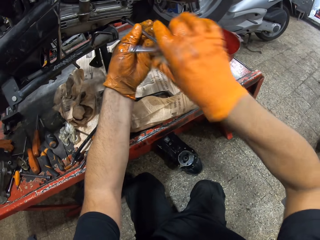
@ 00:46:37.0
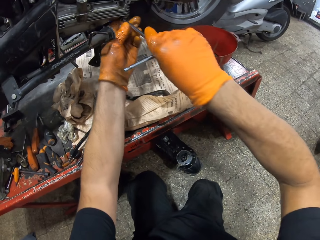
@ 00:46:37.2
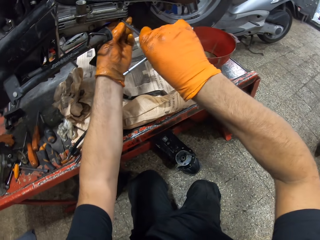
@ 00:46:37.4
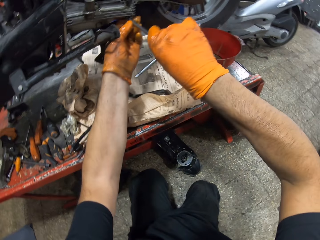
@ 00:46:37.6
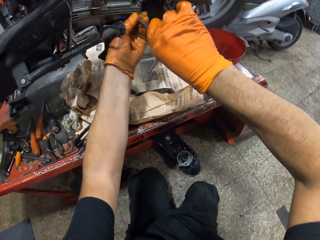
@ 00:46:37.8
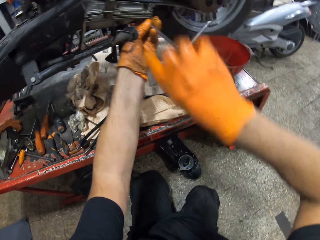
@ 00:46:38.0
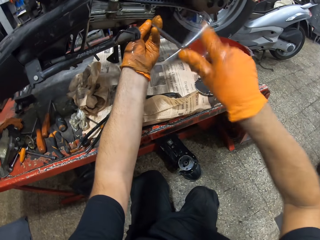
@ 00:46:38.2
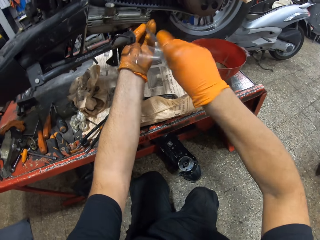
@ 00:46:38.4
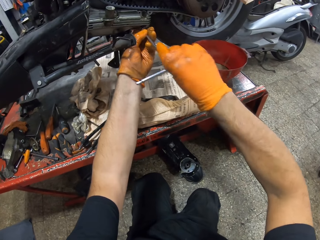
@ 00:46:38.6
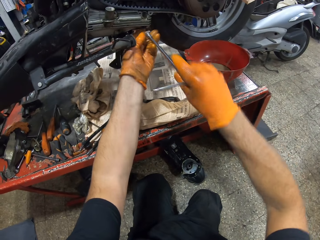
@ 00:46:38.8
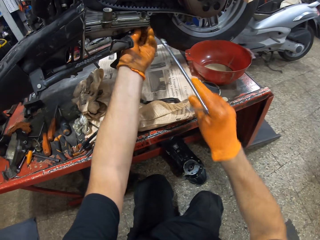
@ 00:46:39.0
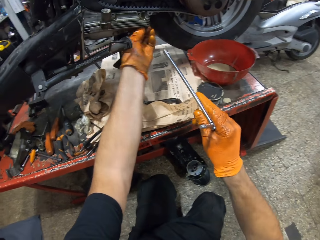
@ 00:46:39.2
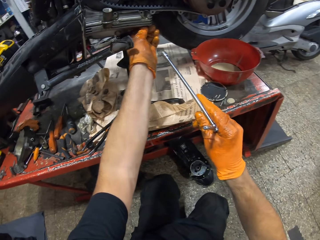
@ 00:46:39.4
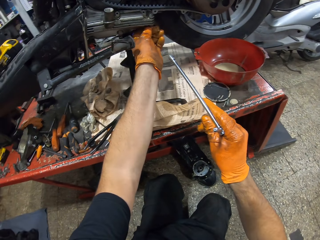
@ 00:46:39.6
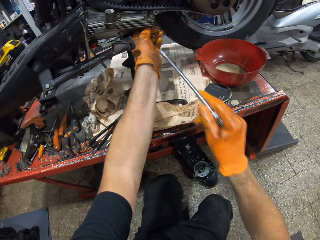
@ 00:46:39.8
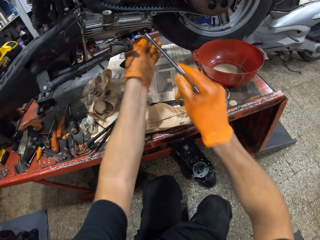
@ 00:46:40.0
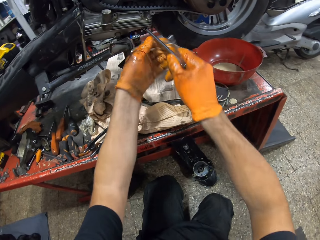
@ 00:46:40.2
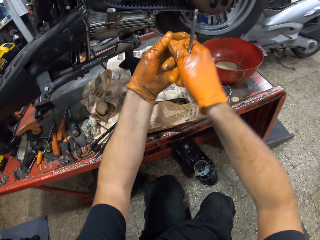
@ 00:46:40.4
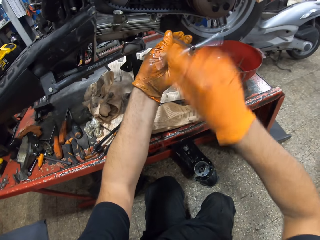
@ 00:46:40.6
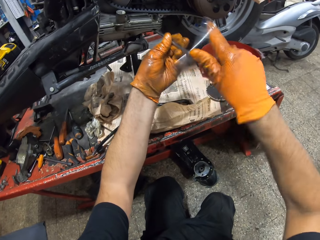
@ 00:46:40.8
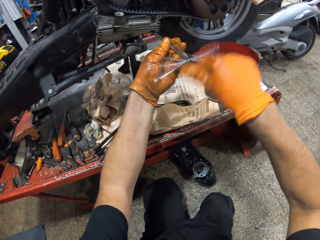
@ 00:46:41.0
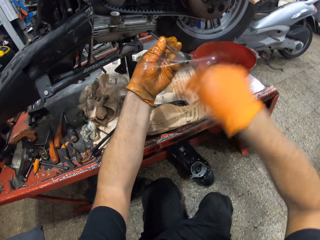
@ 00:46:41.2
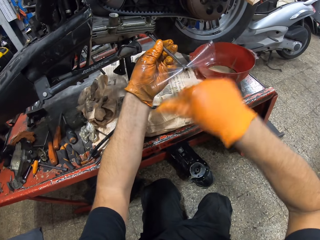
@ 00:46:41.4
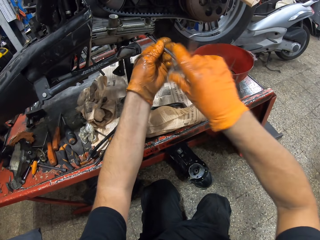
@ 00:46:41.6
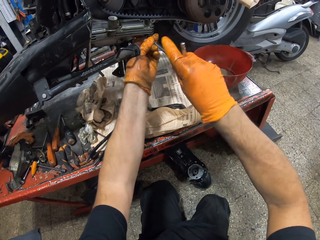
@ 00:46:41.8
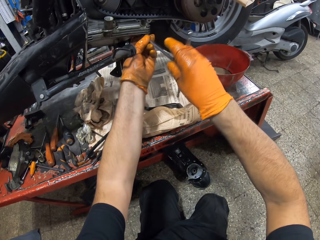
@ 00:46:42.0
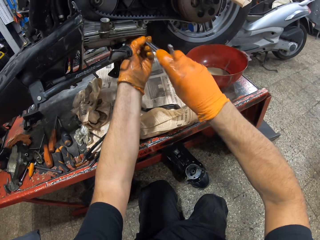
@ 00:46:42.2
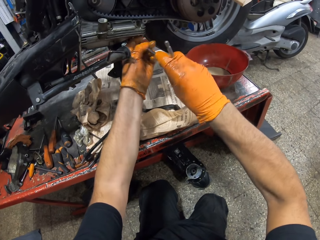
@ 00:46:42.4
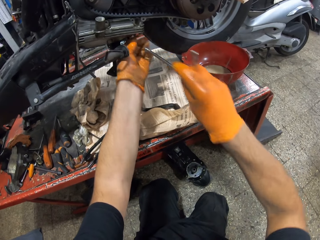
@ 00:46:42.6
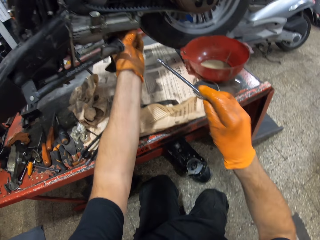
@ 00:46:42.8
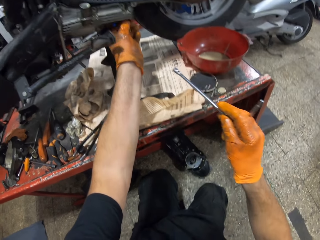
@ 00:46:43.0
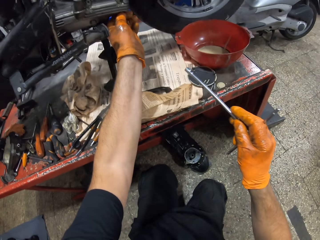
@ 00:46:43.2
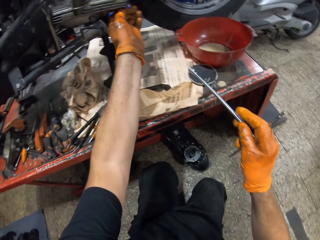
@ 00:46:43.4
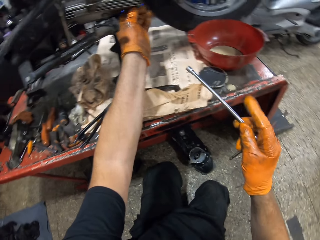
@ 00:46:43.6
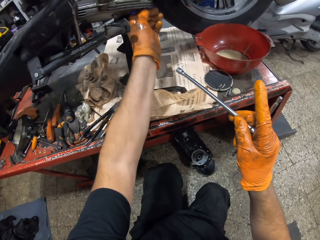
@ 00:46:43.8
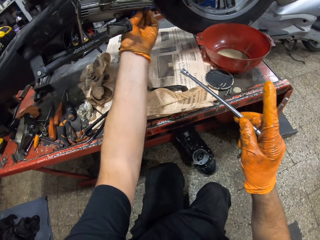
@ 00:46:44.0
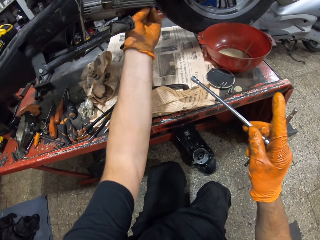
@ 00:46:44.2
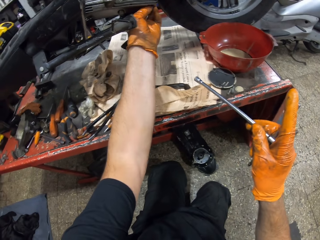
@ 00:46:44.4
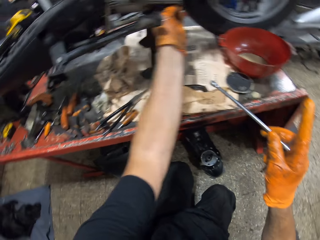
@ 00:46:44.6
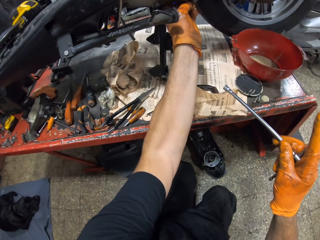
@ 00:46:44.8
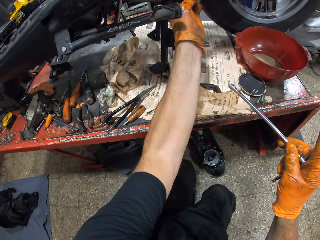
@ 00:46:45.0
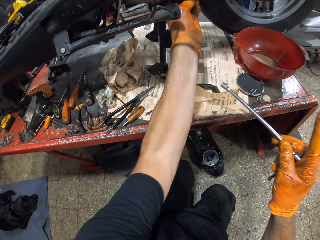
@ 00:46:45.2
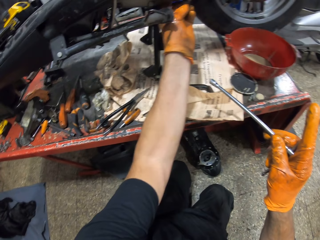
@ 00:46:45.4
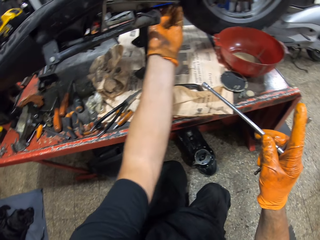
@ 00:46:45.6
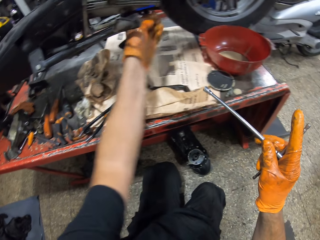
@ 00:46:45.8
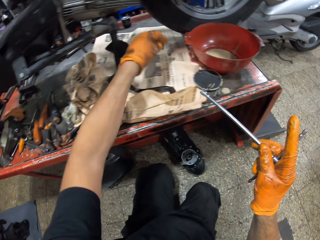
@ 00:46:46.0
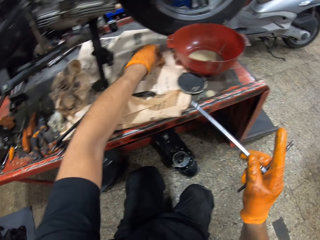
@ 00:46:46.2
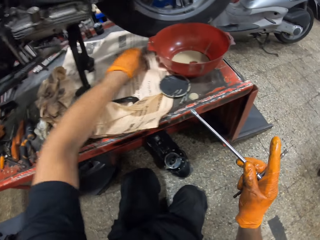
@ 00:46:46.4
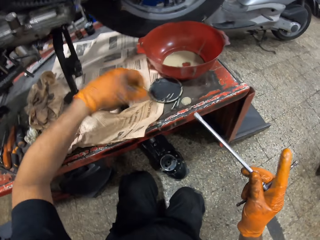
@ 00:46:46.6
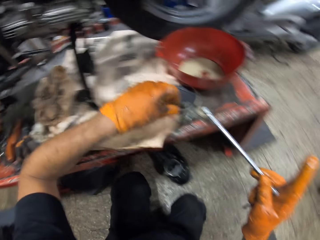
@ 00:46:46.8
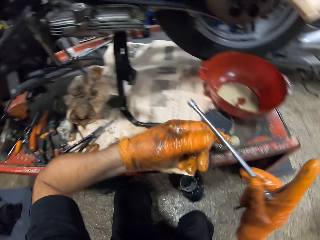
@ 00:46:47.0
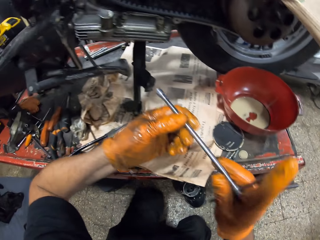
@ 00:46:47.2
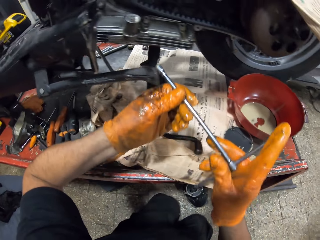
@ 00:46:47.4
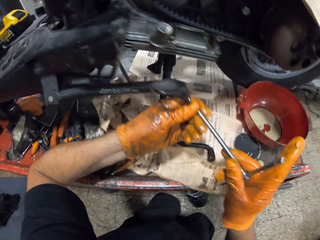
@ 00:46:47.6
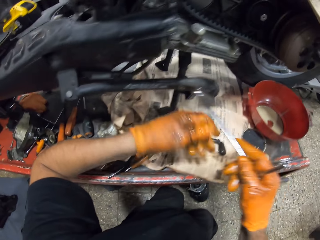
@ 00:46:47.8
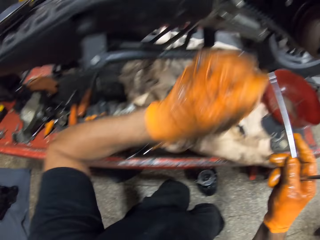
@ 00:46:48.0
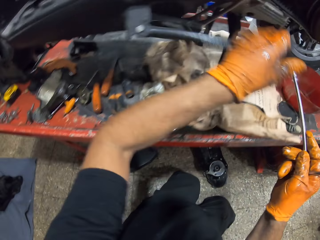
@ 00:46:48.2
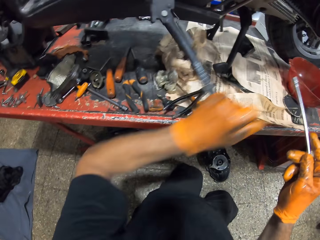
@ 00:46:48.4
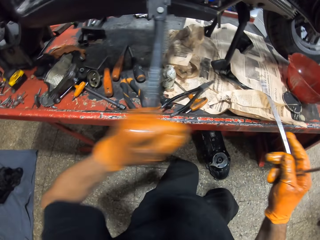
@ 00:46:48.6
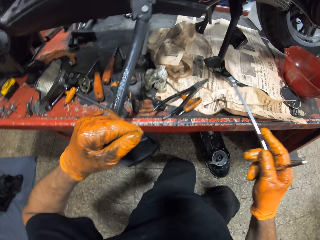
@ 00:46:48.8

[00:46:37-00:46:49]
The camera wearer touches the bolt in the scooter with his gloved left hand. He loosens the bolt on the scooter with the T bar in both gloved hands. He removes the bolt on the scooter with his gloved left hand. He touches the bolt. He drops the bolt in his gloved left hand on the workshop lift table.

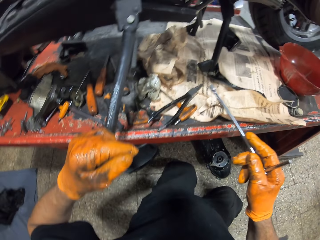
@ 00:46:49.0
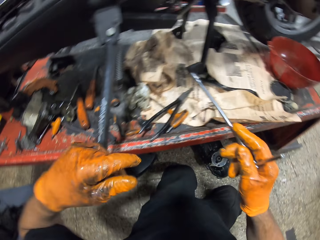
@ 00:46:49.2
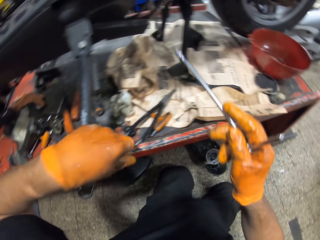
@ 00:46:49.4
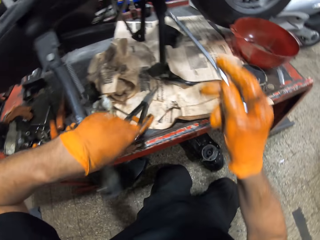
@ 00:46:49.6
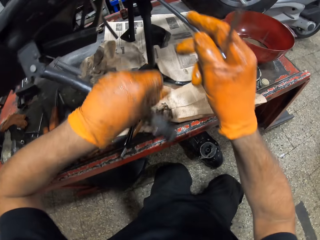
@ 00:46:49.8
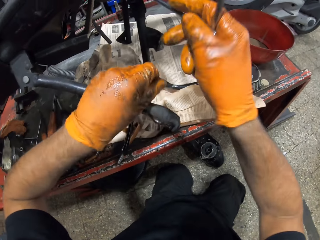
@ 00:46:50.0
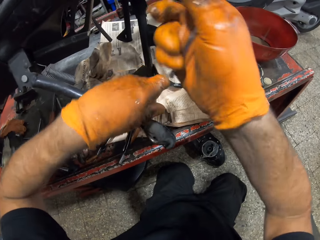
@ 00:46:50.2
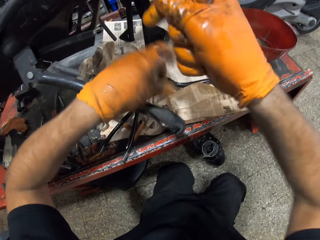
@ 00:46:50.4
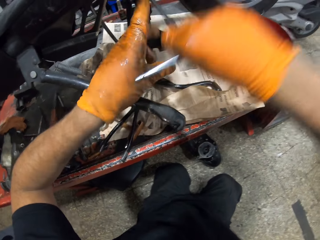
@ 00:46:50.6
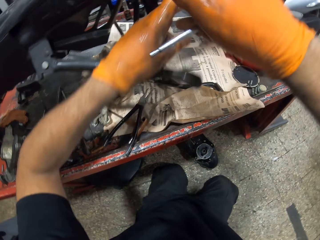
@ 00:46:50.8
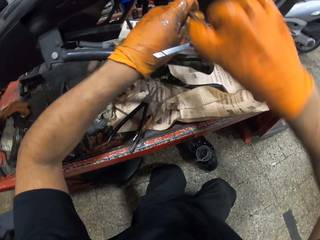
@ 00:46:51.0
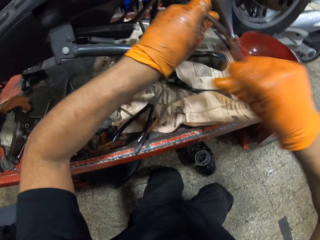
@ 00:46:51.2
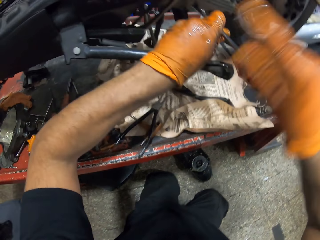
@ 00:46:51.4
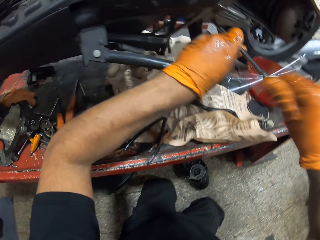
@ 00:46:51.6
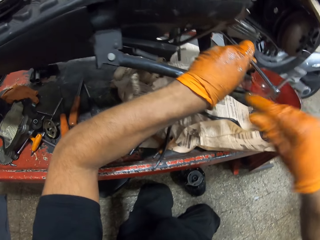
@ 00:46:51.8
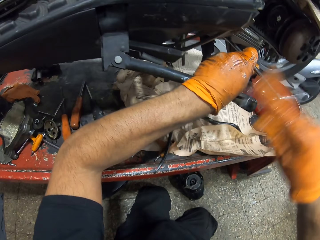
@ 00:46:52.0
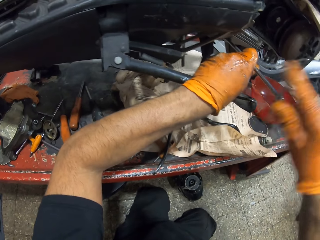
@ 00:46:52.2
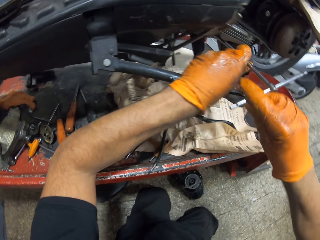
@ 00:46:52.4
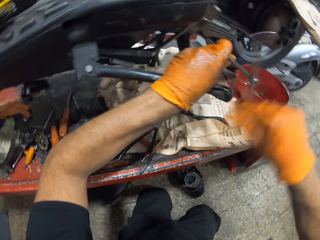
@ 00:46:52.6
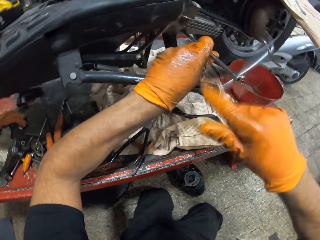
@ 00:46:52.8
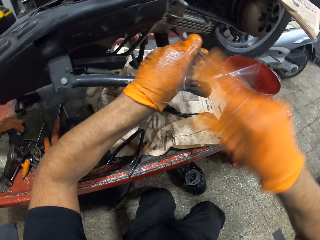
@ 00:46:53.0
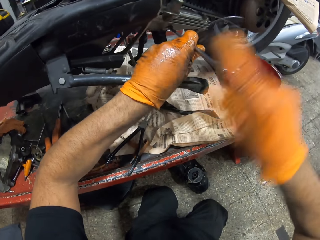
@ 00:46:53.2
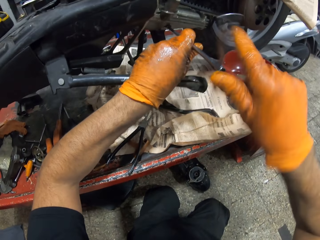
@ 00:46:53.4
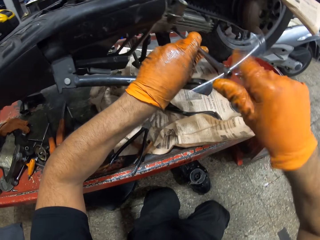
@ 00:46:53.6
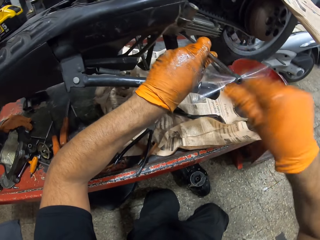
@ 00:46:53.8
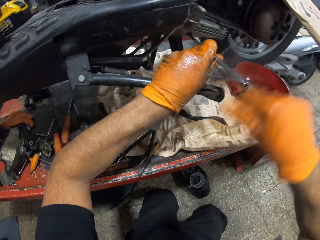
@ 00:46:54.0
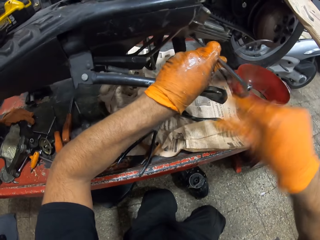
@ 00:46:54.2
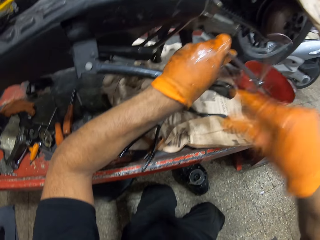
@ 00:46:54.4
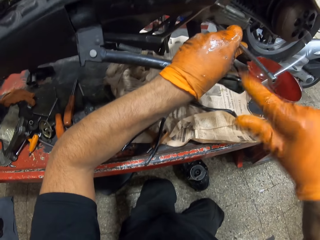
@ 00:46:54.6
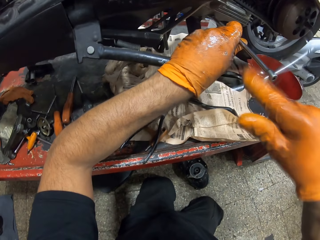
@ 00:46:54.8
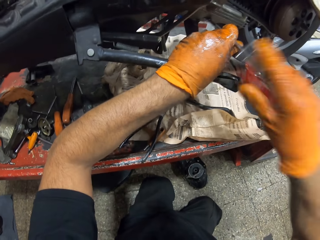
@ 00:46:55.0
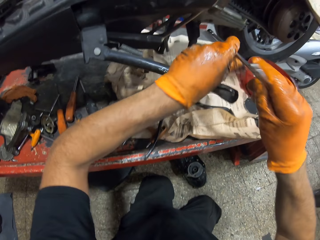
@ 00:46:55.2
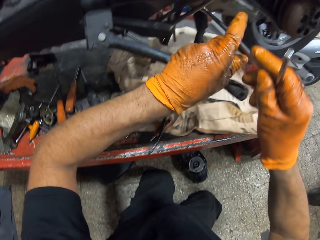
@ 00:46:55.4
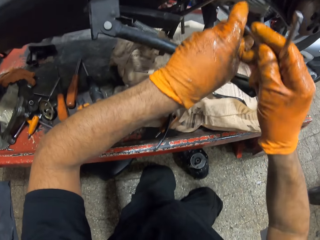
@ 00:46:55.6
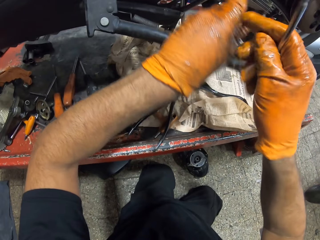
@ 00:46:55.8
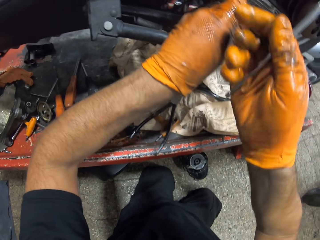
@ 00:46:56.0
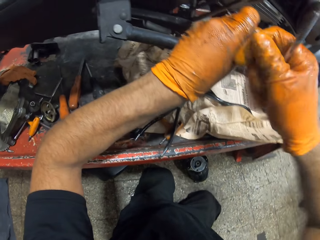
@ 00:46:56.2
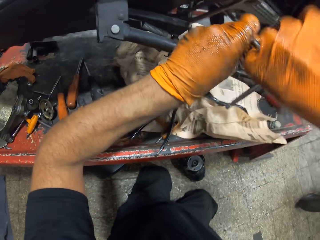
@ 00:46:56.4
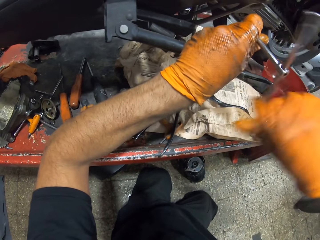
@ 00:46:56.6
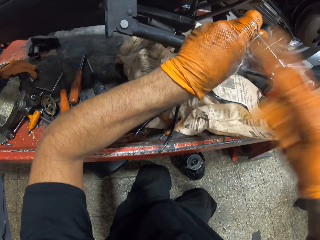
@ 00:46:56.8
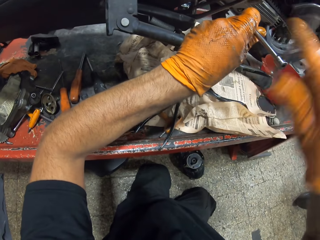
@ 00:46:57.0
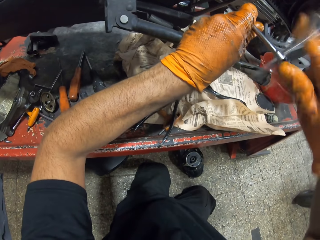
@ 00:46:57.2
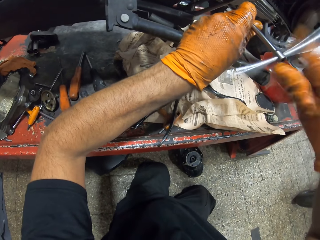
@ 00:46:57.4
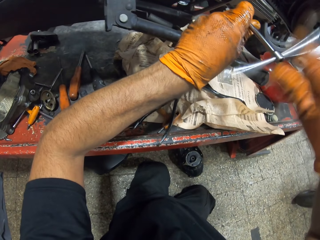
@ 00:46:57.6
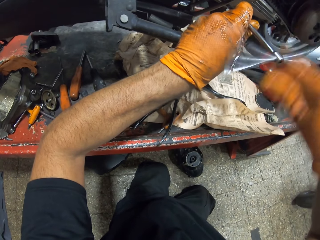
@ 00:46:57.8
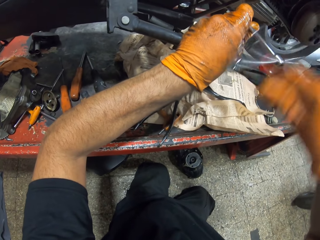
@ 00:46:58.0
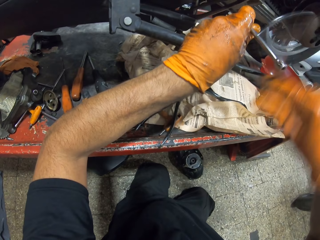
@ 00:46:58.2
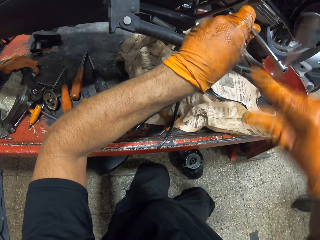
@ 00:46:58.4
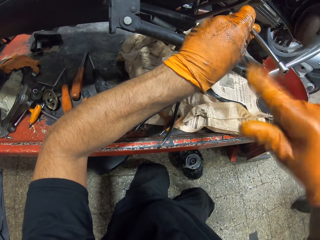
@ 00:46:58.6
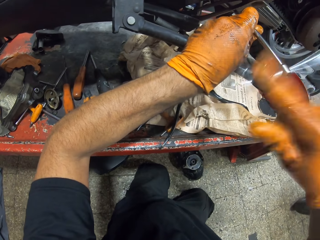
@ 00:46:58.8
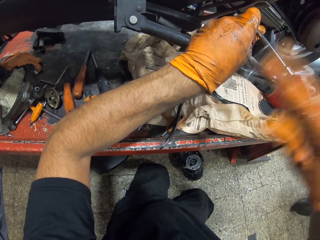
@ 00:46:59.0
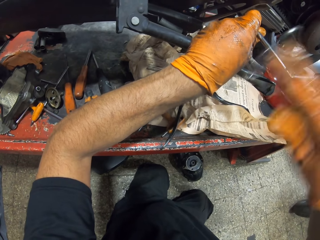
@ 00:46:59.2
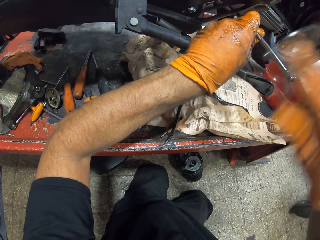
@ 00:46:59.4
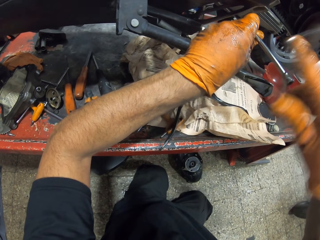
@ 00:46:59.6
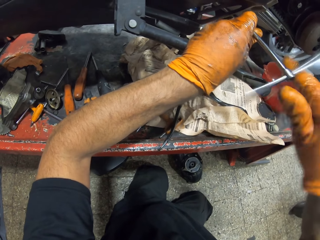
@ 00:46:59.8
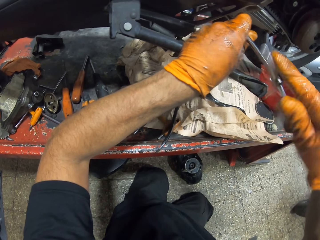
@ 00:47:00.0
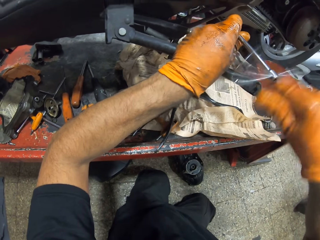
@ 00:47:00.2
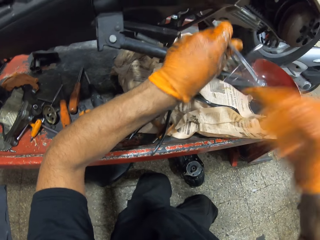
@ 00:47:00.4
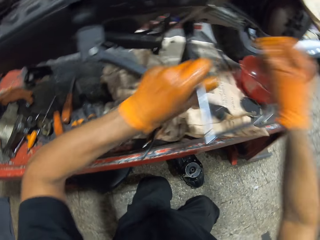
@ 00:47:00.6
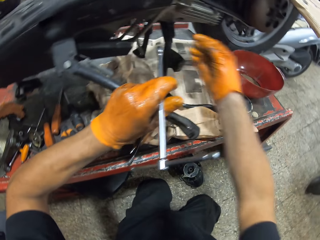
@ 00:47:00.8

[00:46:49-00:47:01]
The camera wearer turns the motorbike stand. They loosen bolts on the scooter with the T bar in both gloved hands. They rotate the T spanner.
